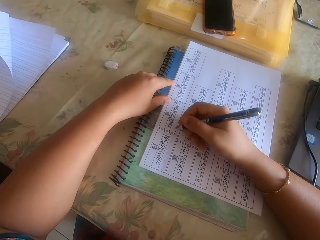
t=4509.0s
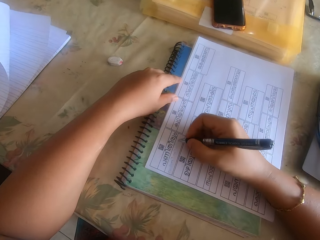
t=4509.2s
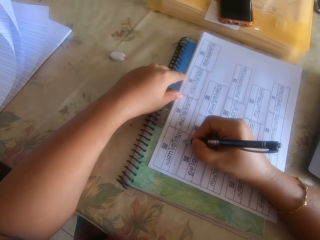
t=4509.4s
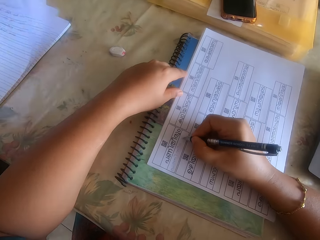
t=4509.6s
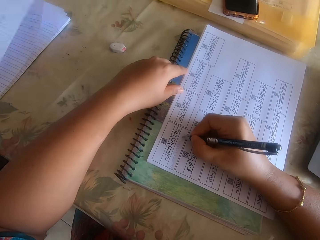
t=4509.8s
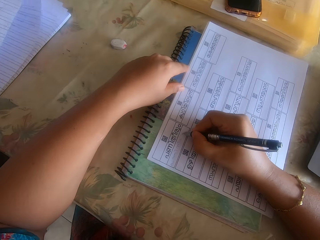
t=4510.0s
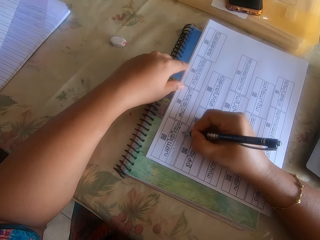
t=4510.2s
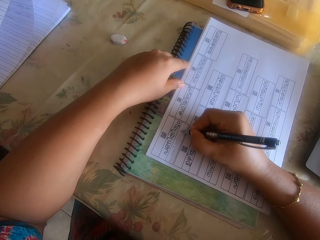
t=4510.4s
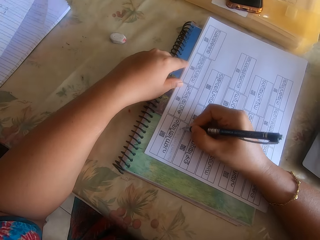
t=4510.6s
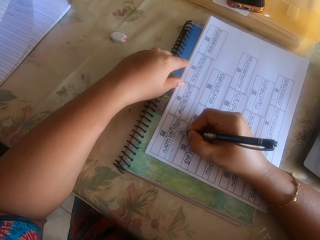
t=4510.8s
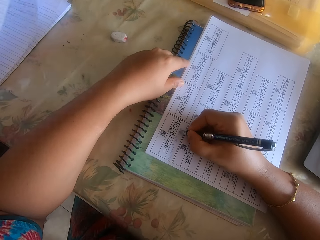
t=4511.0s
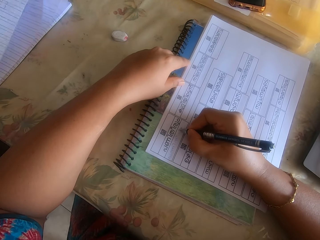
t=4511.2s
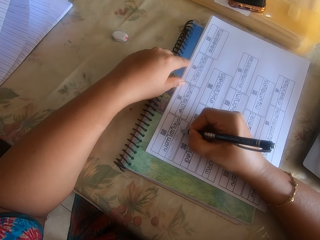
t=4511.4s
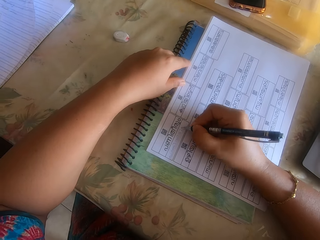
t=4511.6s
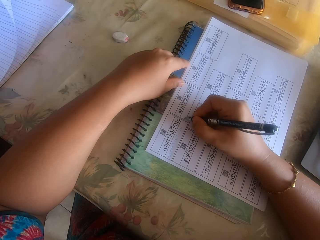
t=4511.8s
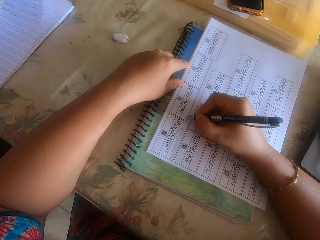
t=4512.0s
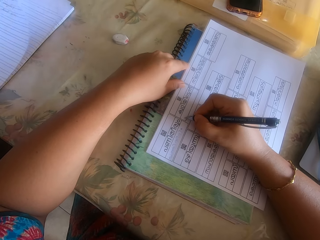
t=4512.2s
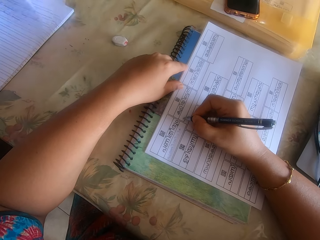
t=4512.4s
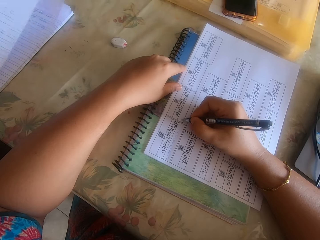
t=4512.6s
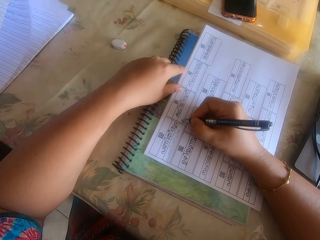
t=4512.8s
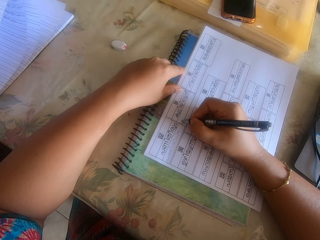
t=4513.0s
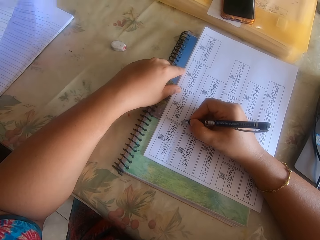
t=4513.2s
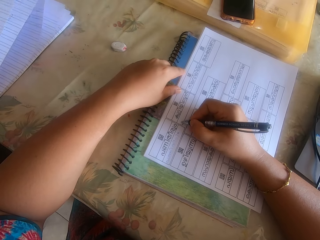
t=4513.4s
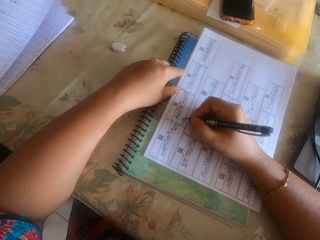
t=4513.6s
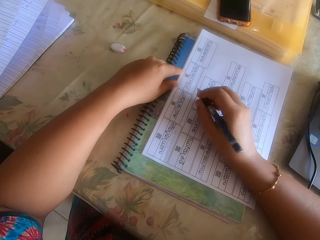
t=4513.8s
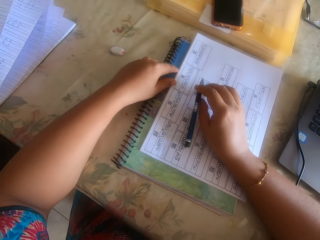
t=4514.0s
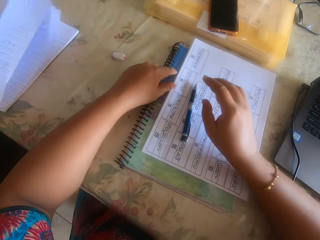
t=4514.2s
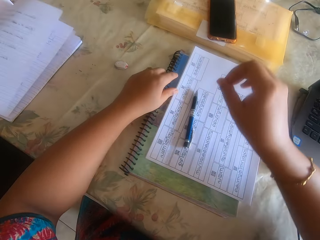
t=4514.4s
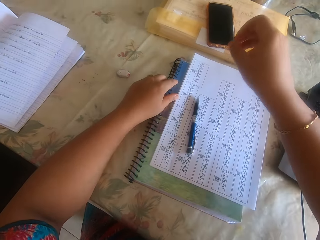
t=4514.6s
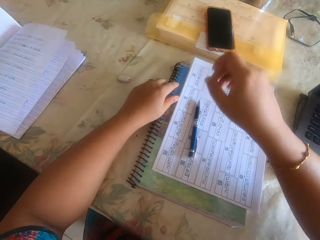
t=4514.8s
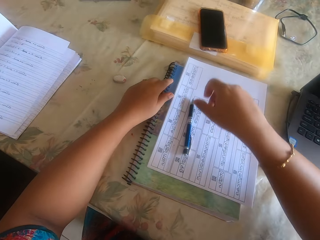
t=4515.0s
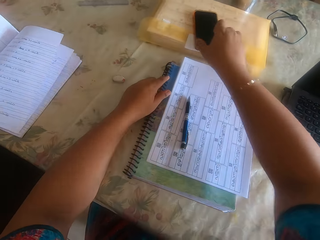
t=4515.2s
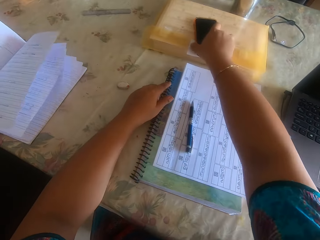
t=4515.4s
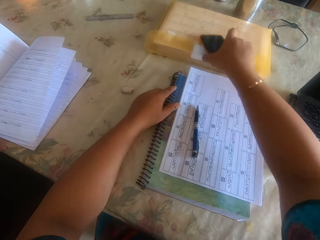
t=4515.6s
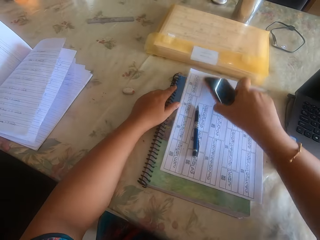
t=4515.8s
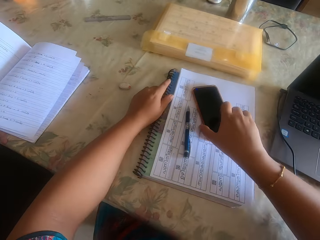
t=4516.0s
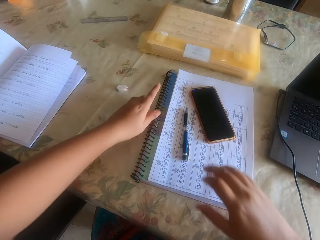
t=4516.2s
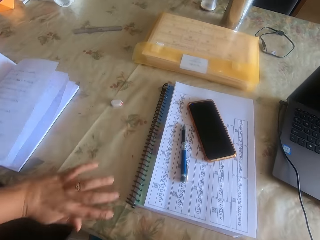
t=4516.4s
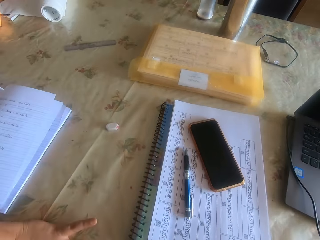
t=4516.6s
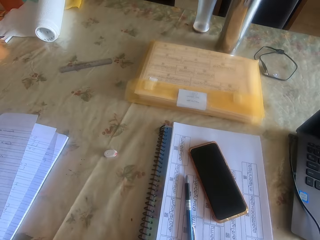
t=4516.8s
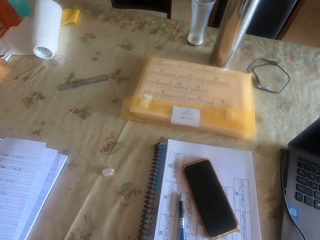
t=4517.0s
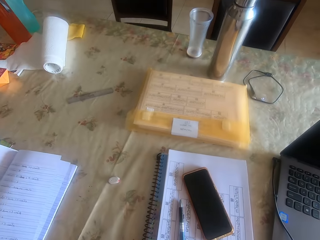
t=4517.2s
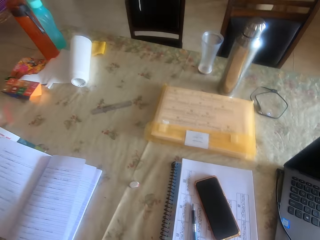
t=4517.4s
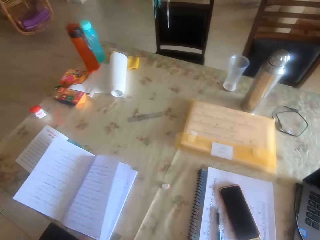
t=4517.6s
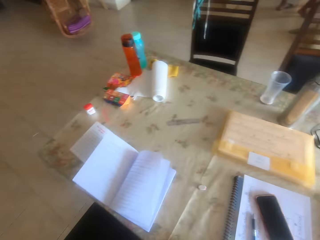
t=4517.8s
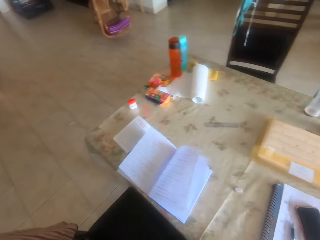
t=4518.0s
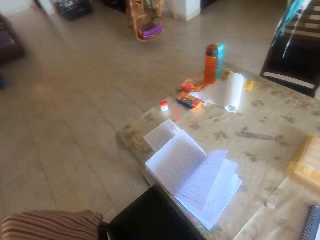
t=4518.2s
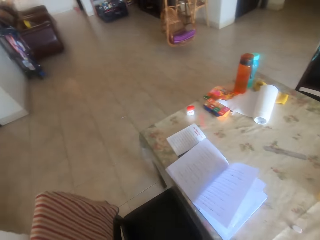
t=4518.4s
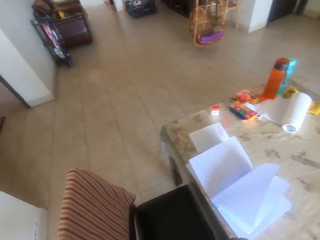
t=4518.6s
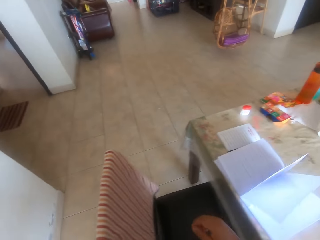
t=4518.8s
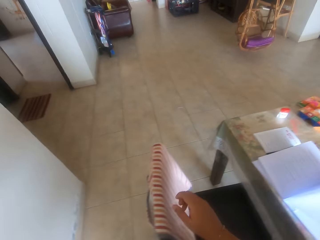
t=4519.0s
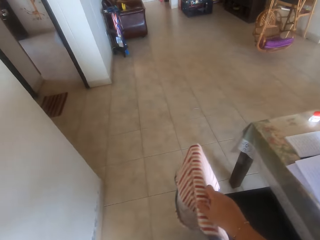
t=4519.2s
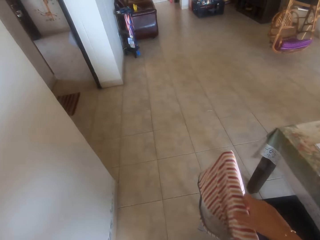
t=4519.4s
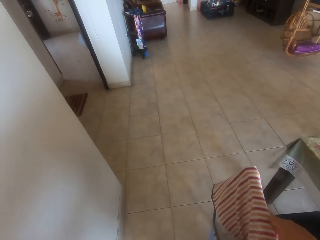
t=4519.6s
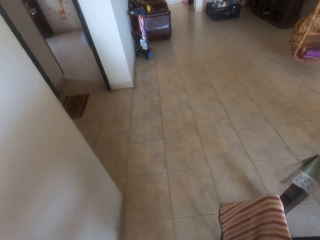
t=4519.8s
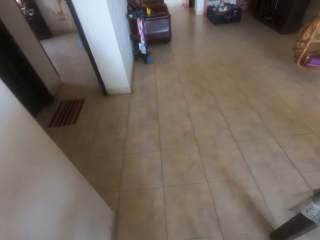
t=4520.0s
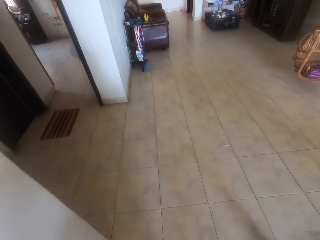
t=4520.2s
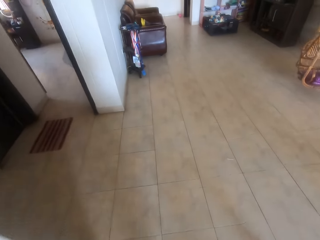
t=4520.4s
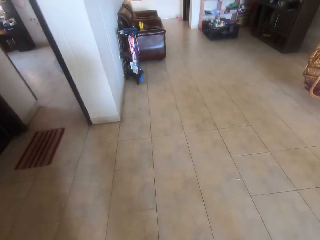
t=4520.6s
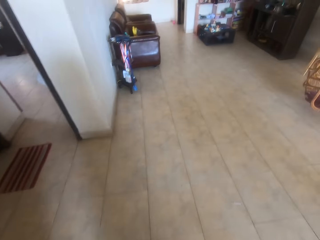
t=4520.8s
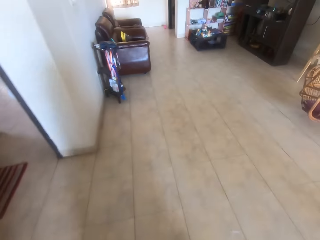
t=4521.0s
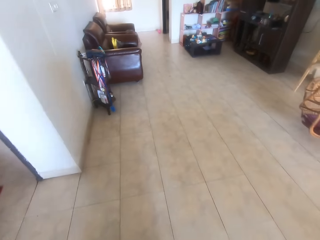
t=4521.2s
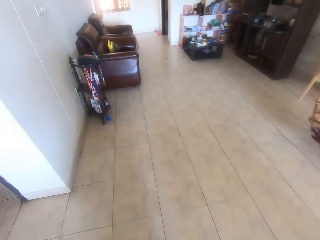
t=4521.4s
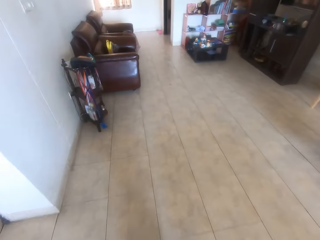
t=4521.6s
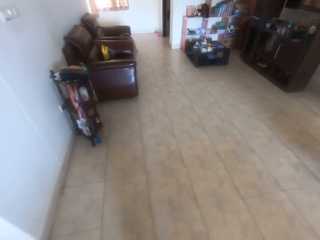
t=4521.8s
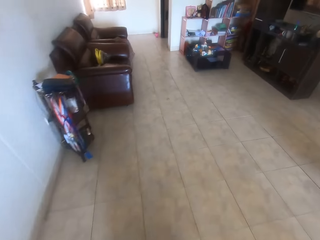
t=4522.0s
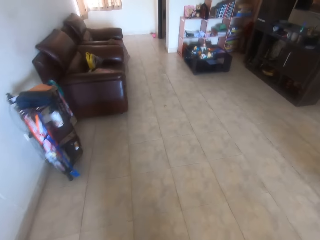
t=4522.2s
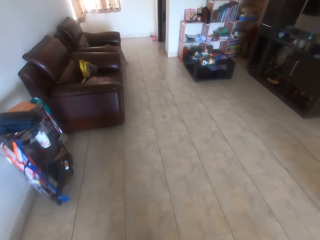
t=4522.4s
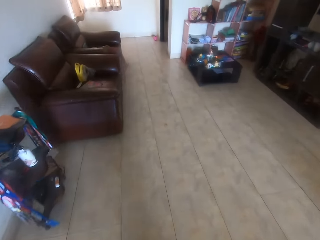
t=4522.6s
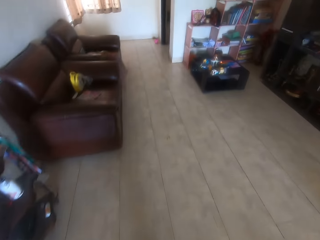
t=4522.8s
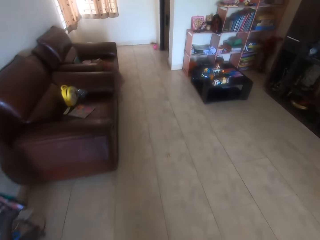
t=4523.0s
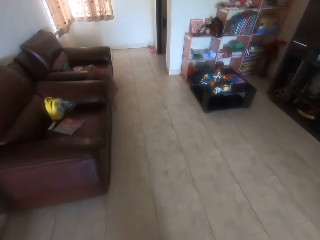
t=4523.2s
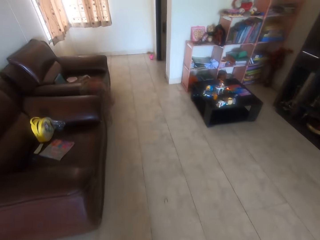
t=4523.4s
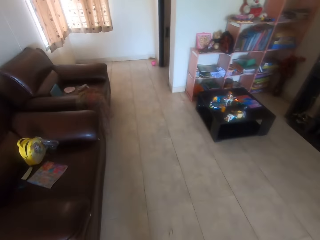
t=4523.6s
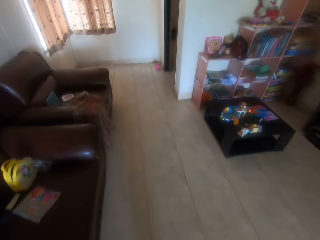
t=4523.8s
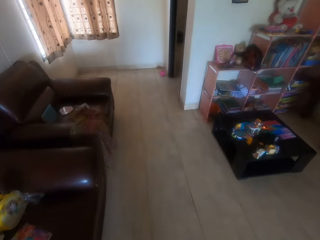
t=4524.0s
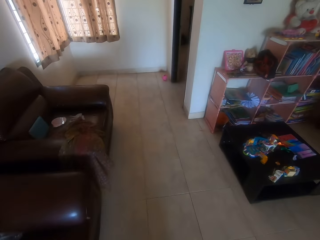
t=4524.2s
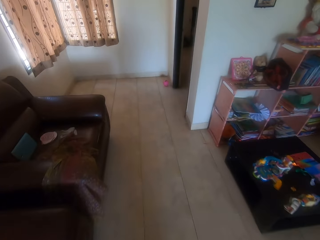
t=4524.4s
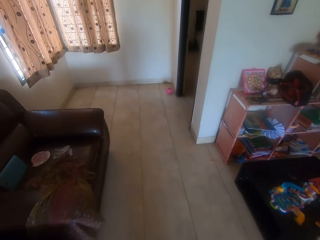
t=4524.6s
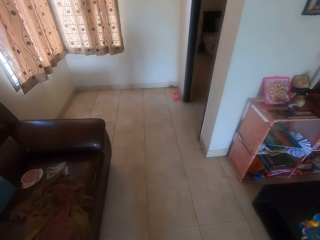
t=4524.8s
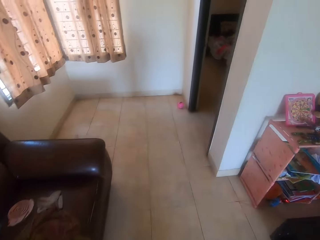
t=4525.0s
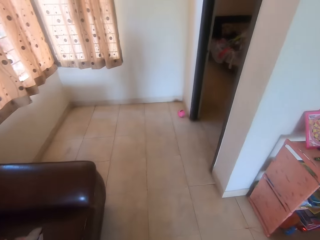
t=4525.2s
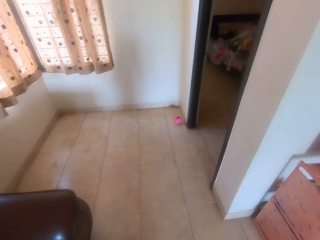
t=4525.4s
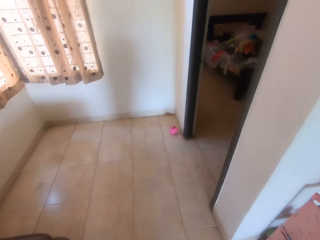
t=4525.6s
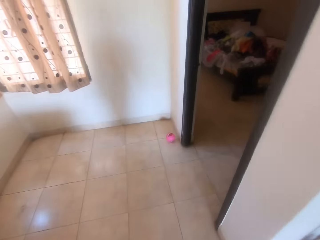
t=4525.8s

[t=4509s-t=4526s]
The camera wearer lowers the pen in his right hand to the paper on the book on the desk. They write on the paper on the desk with the pen in her right hand. They drop the pen in her right hand on the paper on the book on the desk. They pick up a phone from a file on the desk with her right hand. They drop the phone in her right hand on the paper on the book on the desk. They place both hands on the desk. They place her right hand on a chair. They walk from the dining table to a room.

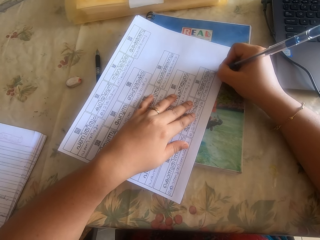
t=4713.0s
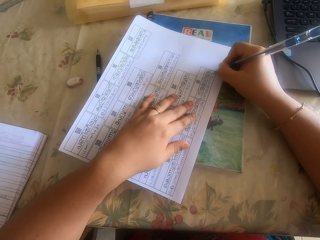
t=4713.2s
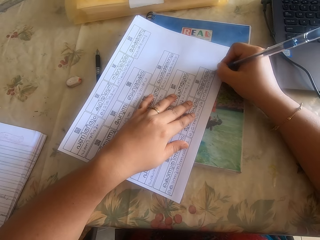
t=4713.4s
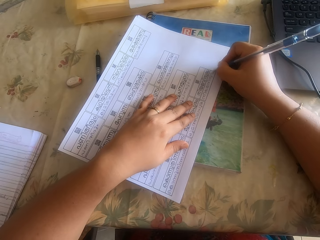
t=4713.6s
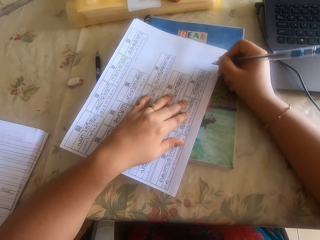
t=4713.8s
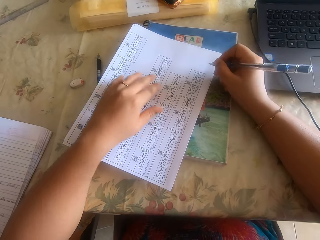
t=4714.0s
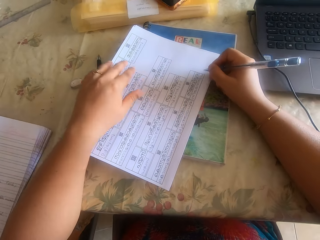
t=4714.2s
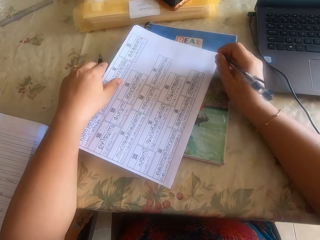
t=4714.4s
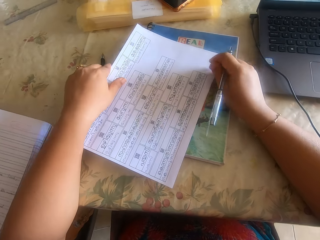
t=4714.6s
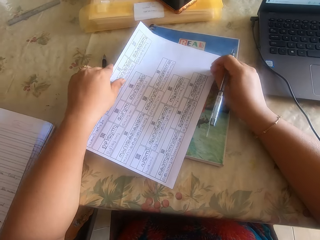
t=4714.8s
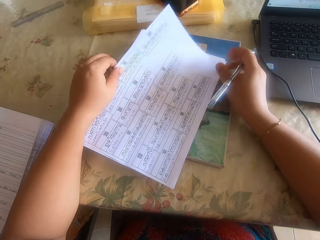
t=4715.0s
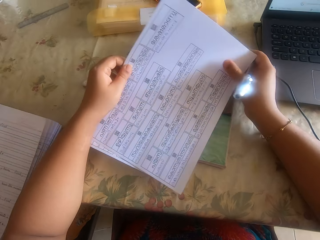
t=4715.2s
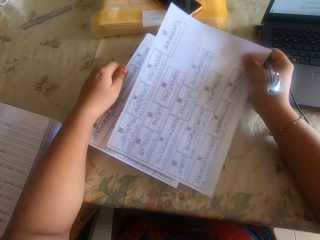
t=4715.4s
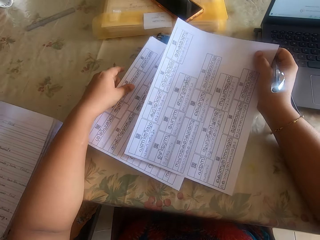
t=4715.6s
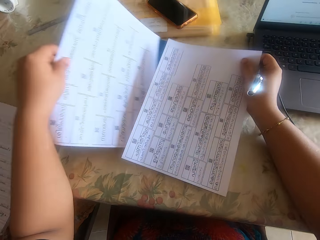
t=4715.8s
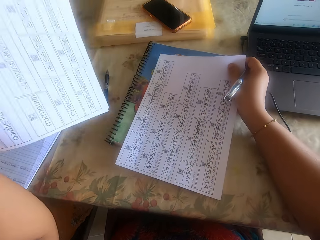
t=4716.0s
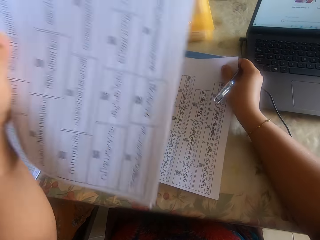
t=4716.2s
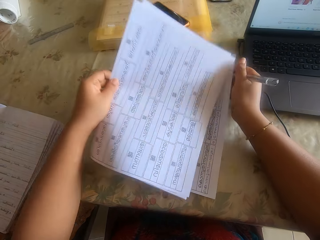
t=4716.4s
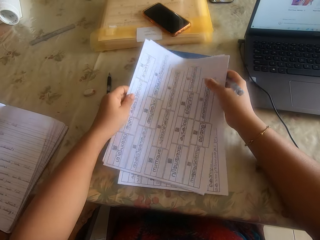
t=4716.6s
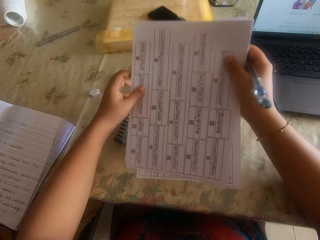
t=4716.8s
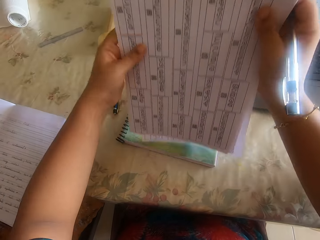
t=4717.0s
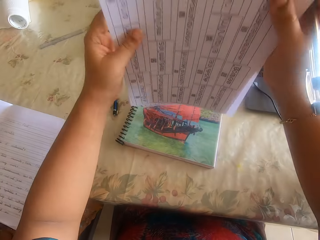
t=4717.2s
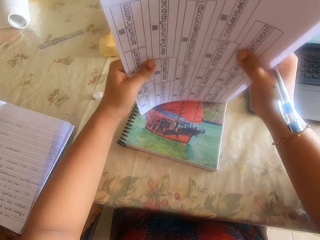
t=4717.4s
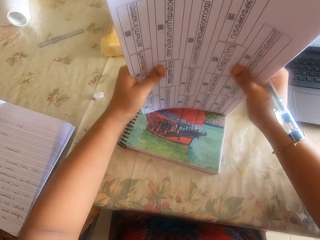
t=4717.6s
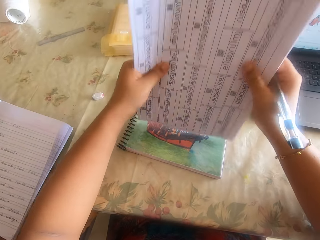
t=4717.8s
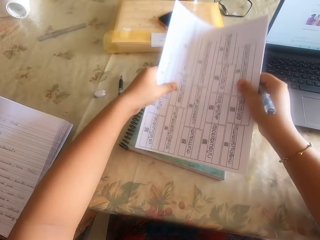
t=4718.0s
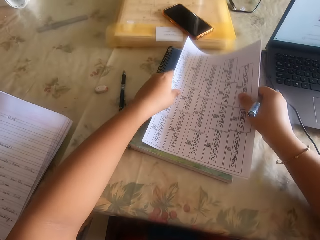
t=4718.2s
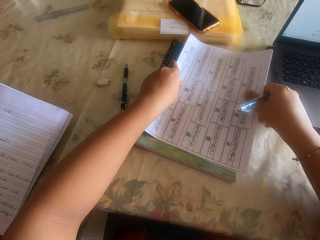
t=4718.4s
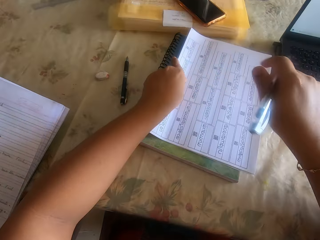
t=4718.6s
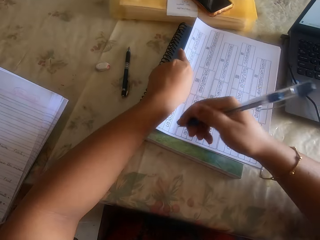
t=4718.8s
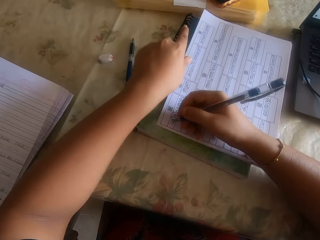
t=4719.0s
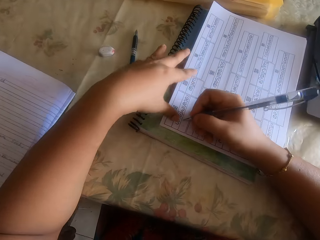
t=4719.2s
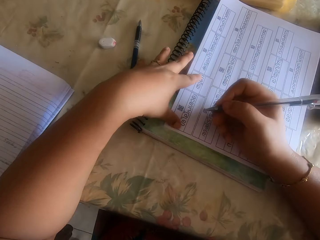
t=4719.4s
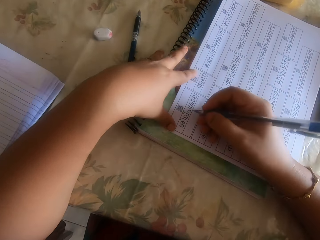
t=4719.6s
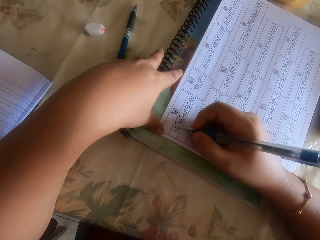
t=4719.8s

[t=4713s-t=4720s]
The camera wearer holds the paper with her left hand. She picks up the paper. She holds a pile of papers in her right hand. She places the paper on the book on the table with her right hand. She holds the pile of papers with both hands. She arranges the pile of papers with both hands. She turns the papers. She places the pile of papers on the book with both hands. She holds the pile of papers on the book with her left hand. She places her left hand on the pile of papers on the book.
